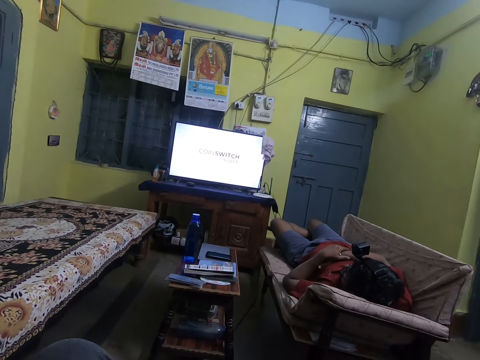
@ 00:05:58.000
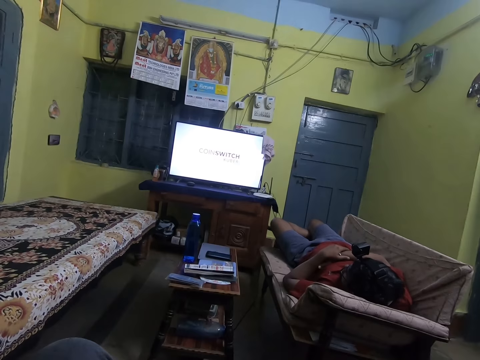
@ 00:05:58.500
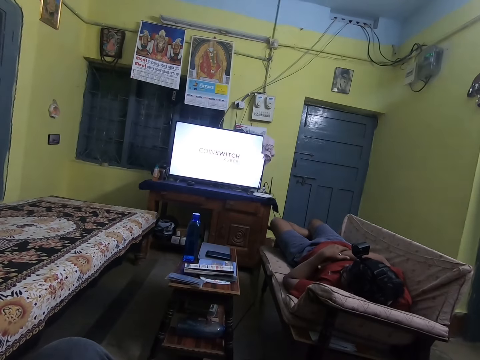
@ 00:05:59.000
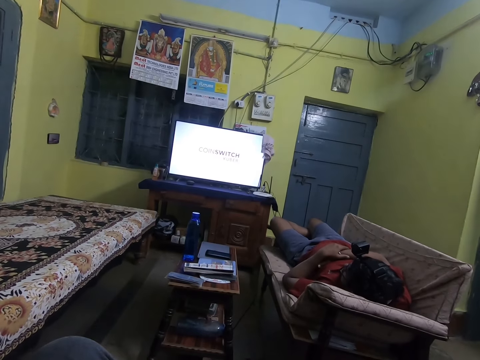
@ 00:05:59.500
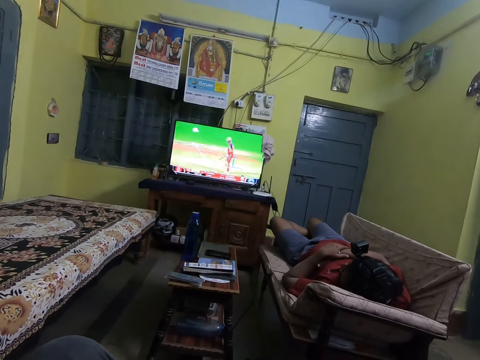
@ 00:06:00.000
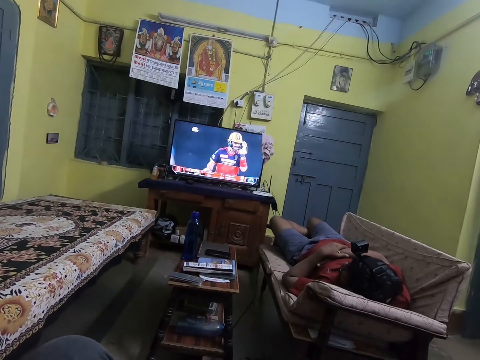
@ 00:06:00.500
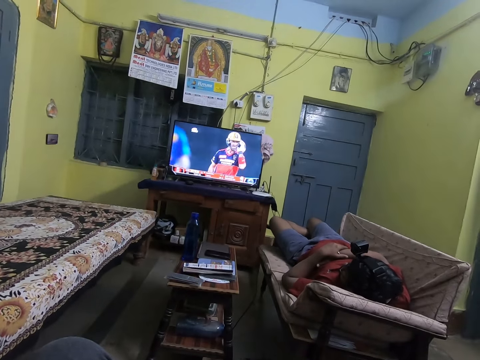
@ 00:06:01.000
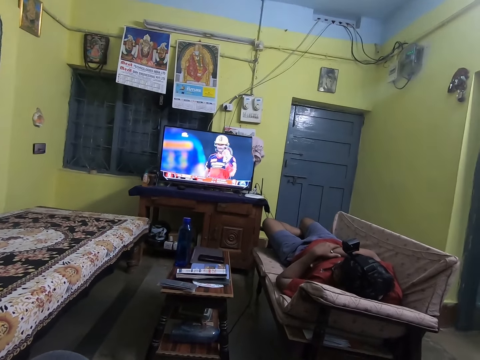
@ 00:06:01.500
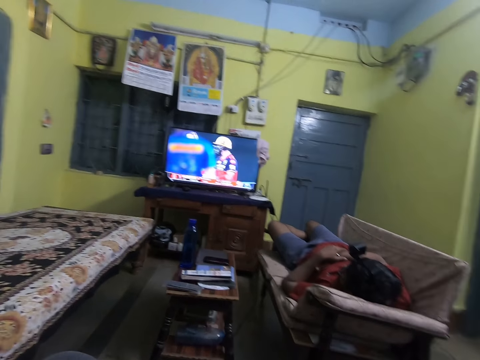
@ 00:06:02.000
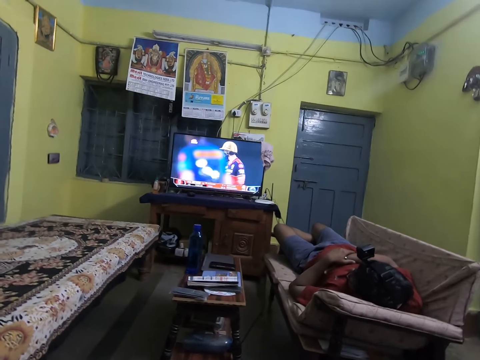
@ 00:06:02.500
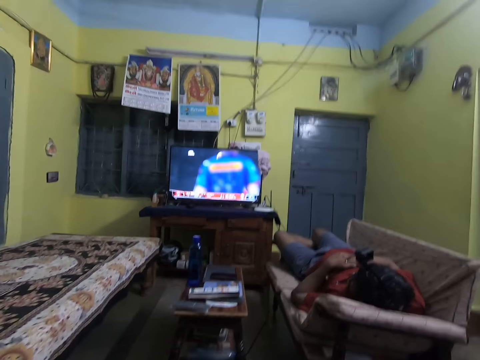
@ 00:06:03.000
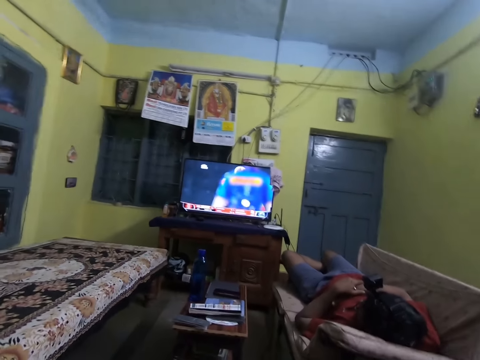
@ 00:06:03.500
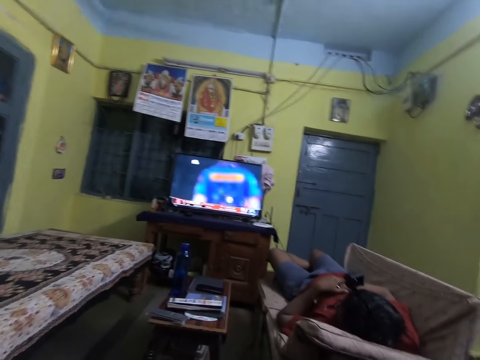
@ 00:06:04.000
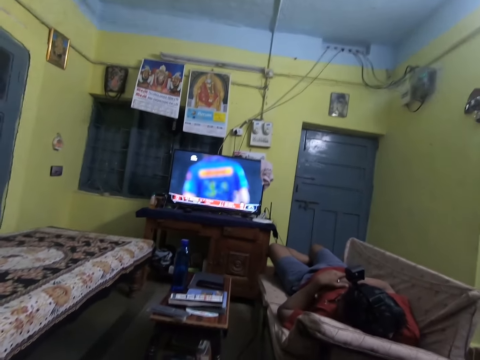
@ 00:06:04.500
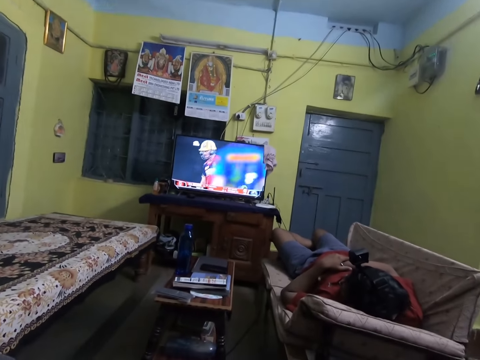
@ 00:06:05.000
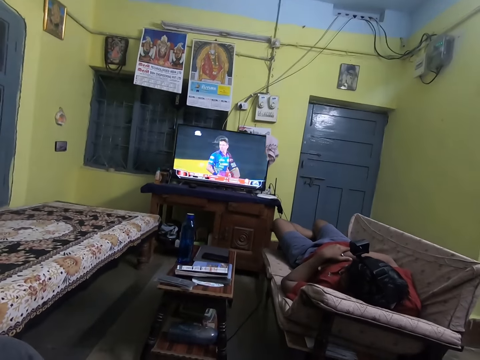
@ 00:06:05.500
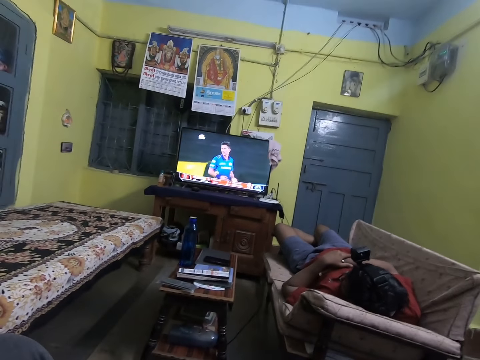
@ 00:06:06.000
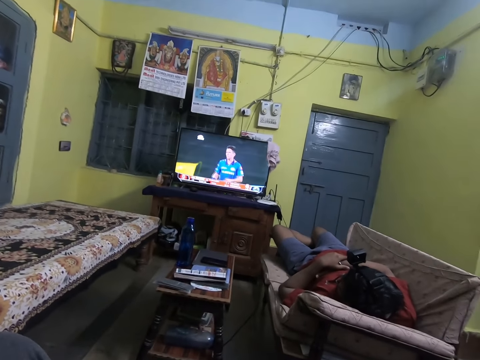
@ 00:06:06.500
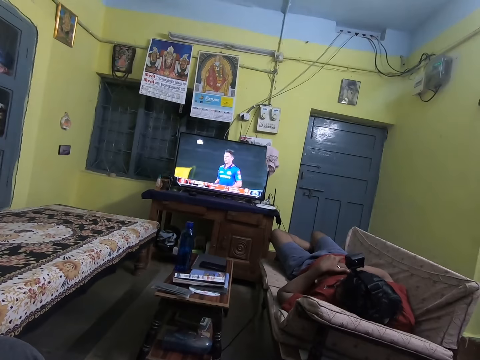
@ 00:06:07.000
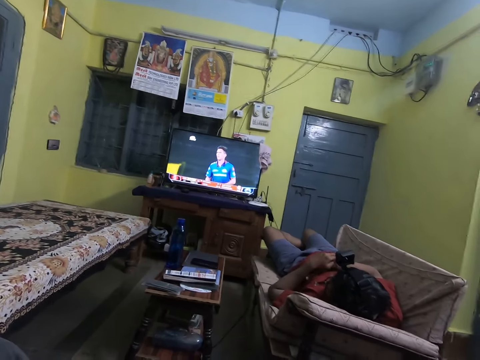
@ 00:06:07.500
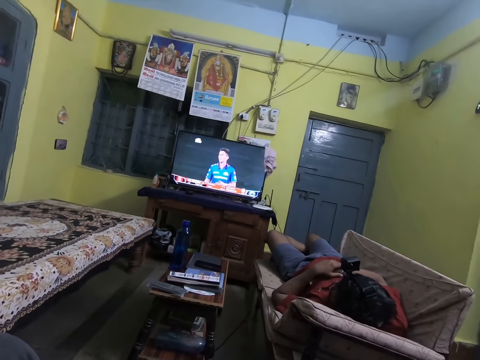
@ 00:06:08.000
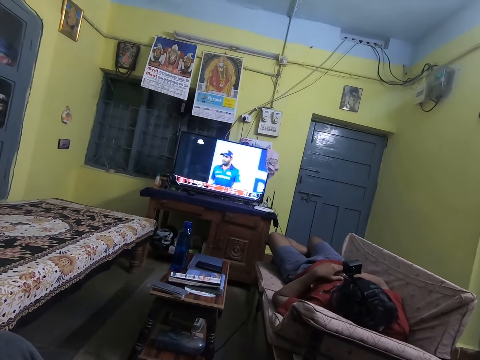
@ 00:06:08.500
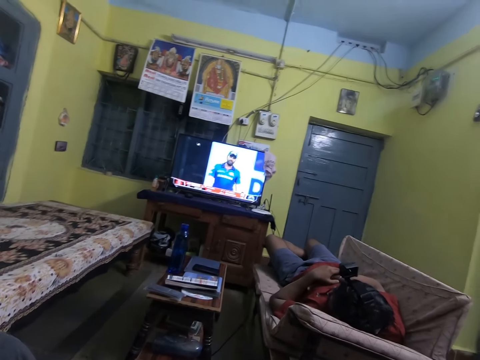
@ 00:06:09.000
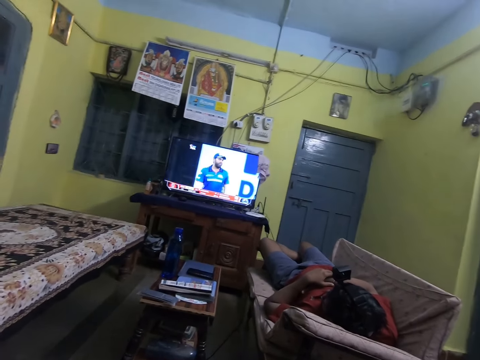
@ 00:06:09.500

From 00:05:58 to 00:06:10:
The camera wearer moves their head.

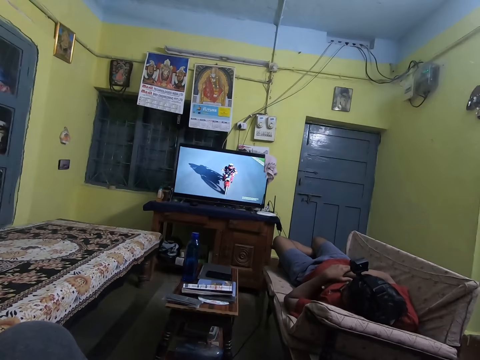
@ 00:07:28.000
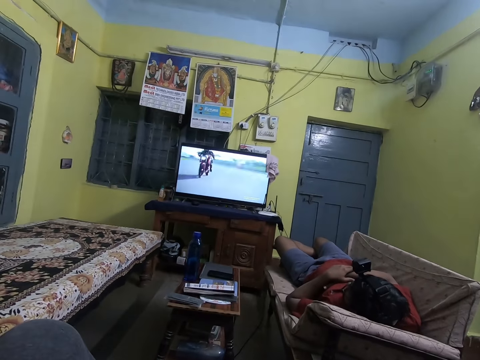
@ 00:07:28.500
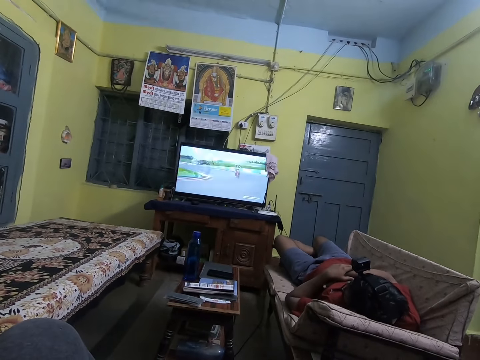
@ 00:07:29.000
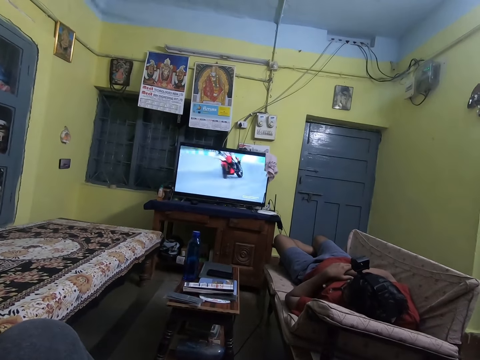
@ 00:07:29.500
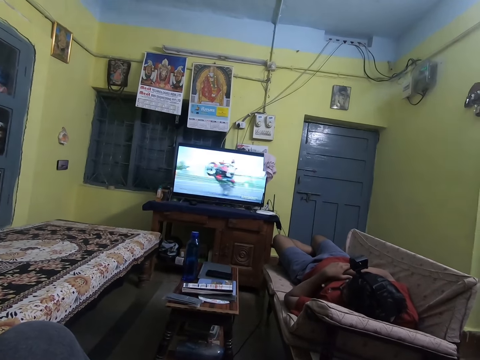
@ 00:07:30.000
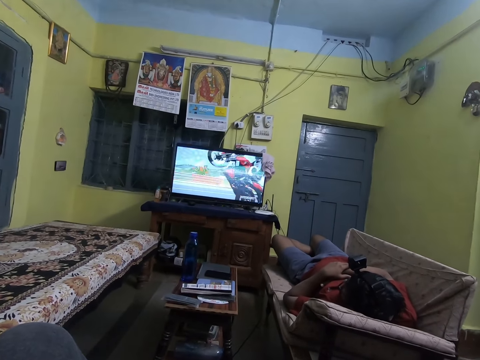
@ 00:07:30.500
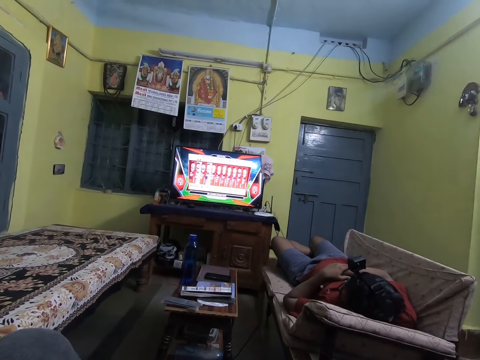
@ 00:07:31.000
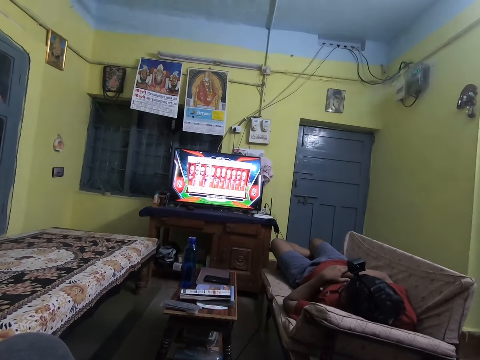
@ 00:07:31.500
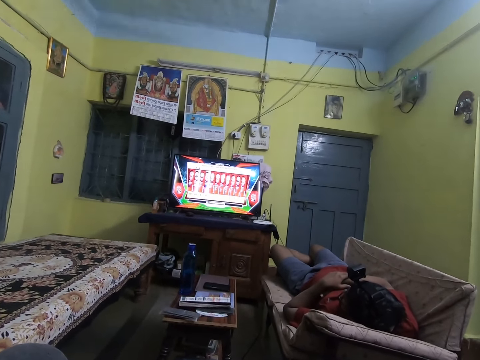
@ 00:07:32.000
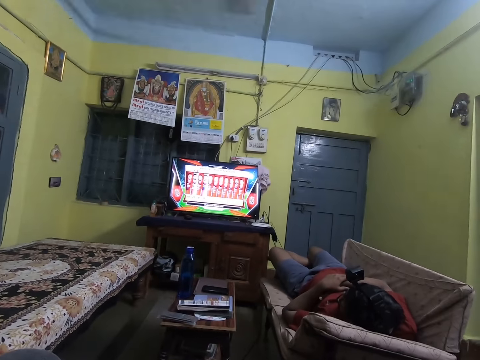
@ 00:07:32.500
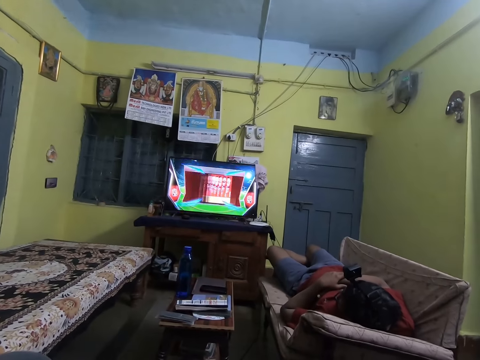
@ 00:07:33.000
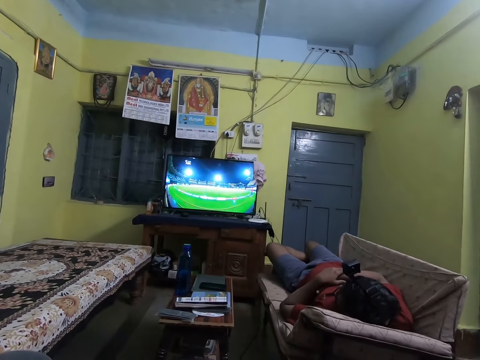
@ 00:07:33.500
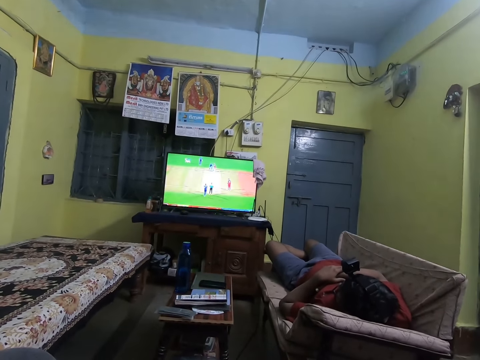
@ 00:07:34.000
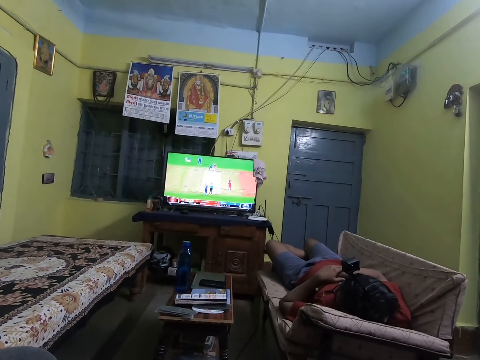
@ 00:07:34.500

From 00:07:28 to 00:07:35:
The camera wearer interacts with the man.

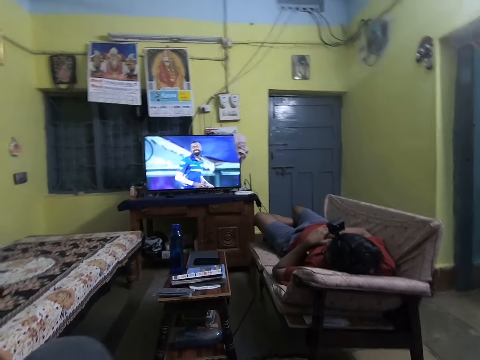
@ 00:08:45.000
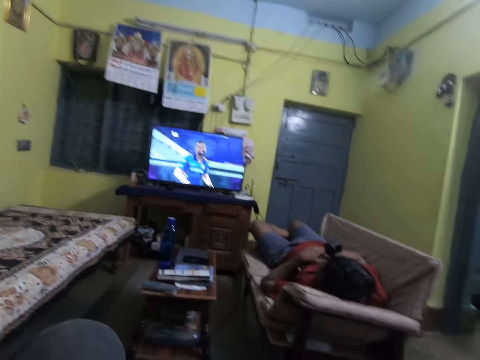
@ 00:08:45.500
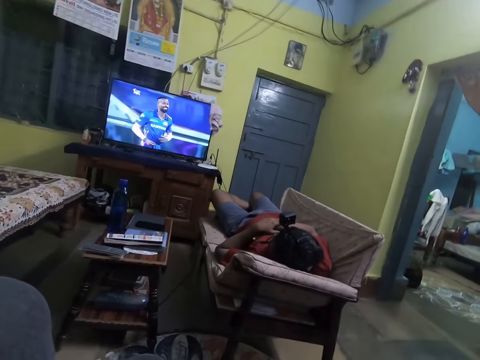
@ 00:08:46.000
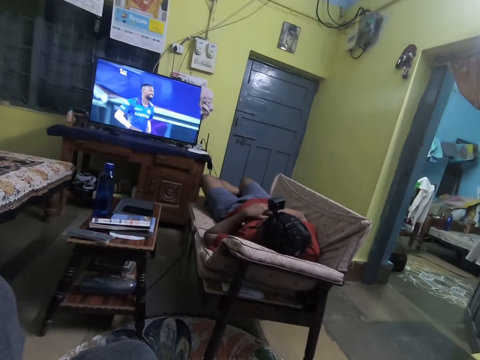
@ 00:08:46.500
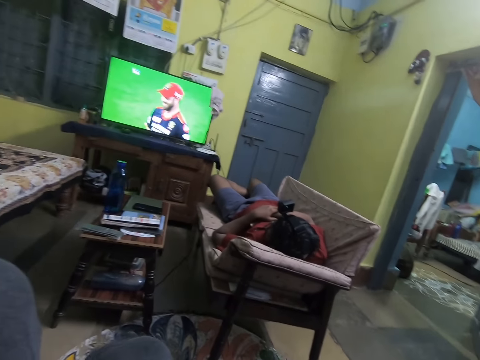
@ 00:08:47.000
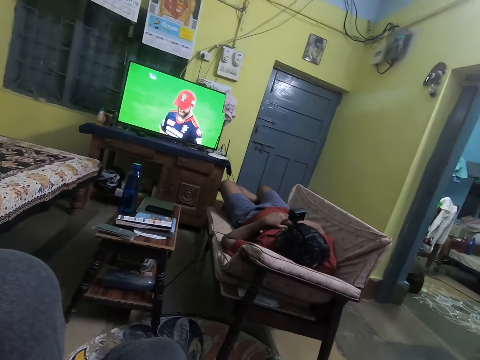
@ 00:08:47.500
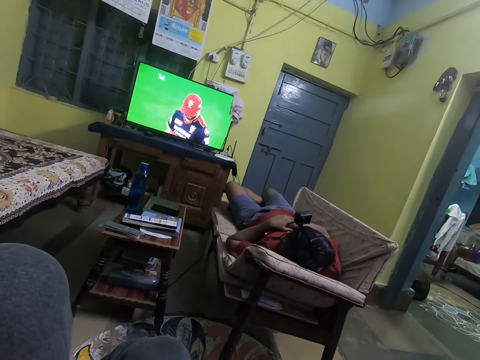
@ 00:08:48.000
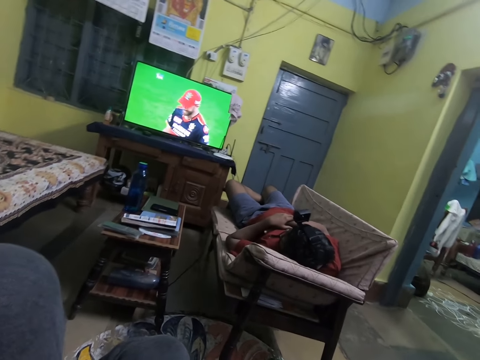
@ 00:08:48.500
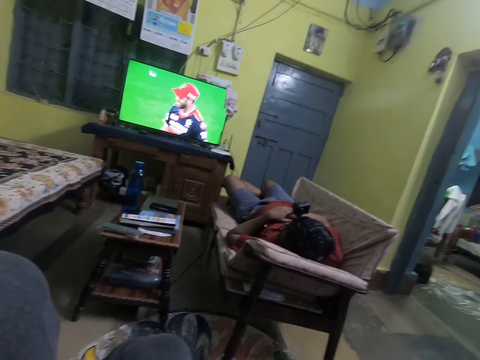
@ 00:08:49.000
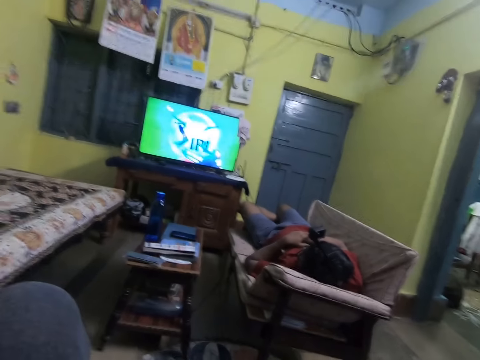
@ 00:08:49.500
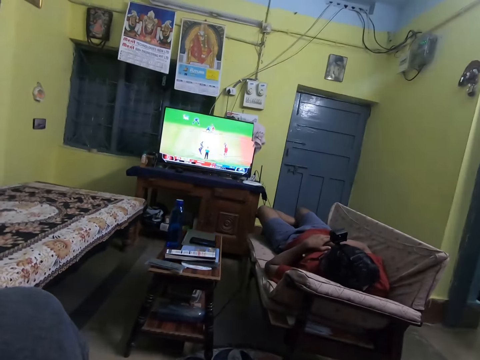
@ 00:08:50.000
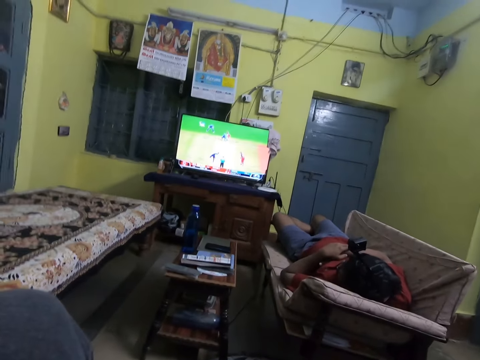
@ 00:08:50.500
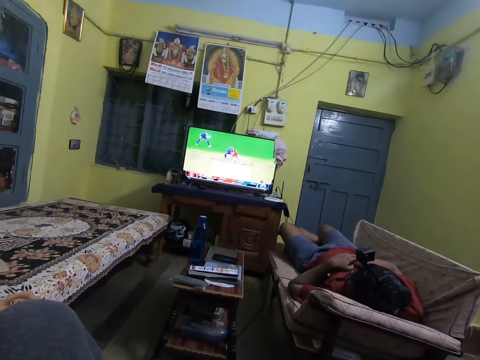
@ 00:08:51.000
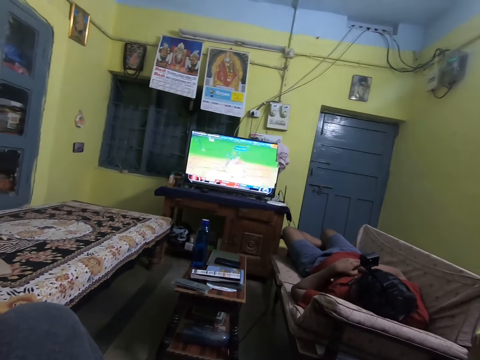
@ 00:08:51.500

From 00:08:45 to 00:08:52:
The camera wearer moves their head.
